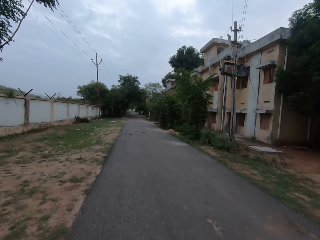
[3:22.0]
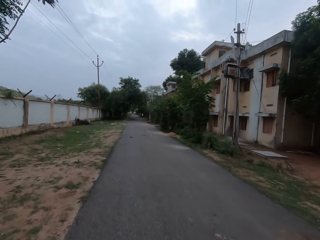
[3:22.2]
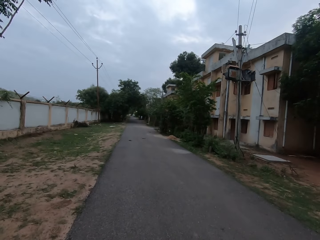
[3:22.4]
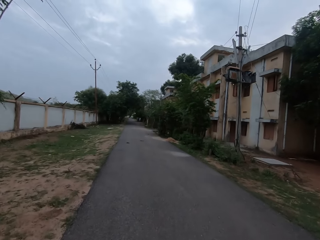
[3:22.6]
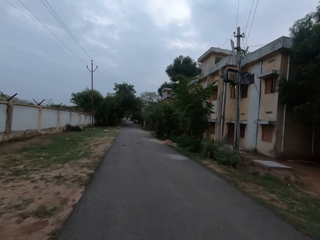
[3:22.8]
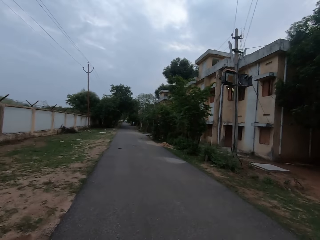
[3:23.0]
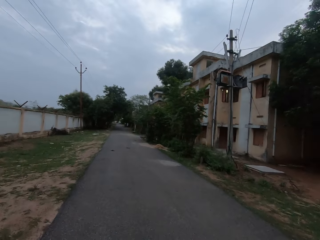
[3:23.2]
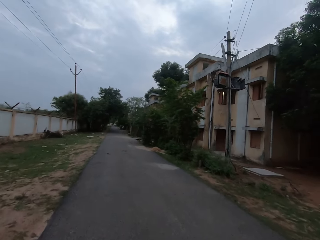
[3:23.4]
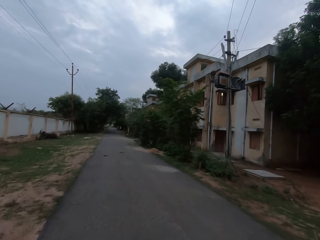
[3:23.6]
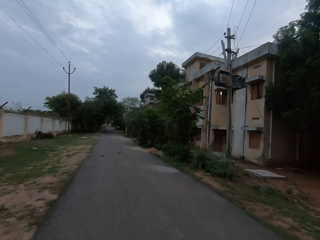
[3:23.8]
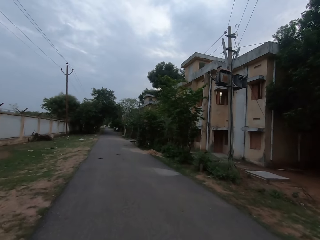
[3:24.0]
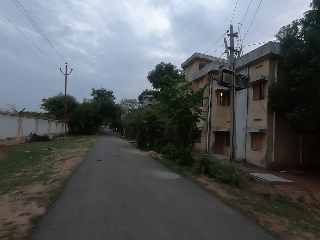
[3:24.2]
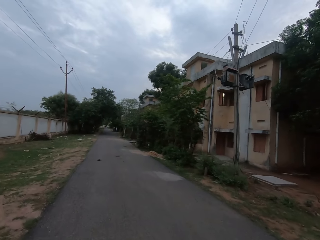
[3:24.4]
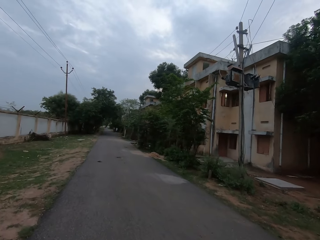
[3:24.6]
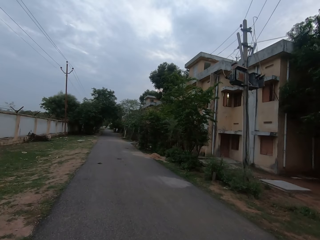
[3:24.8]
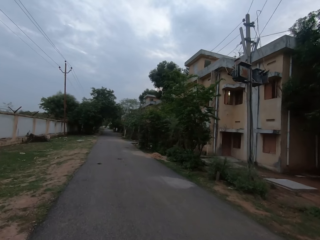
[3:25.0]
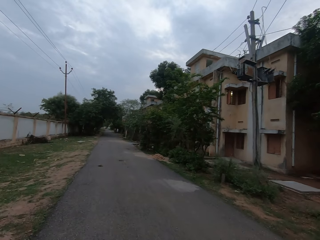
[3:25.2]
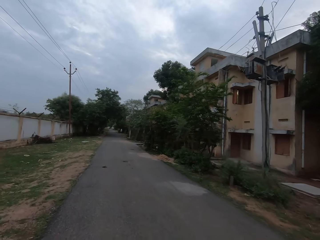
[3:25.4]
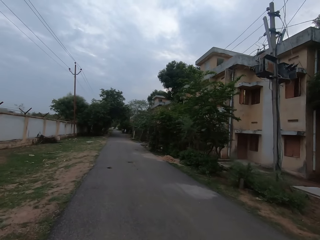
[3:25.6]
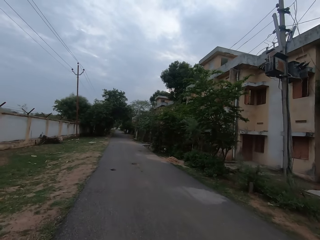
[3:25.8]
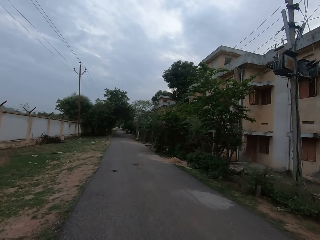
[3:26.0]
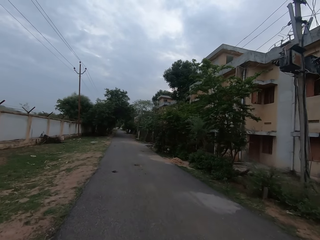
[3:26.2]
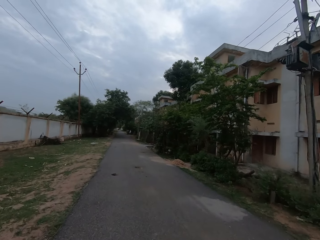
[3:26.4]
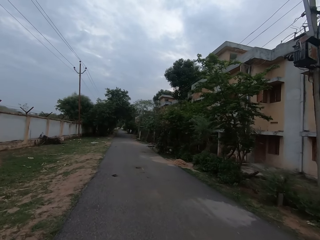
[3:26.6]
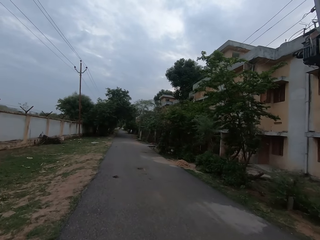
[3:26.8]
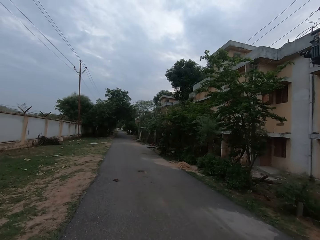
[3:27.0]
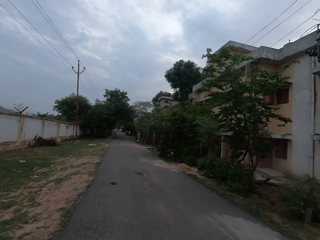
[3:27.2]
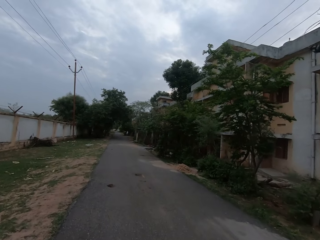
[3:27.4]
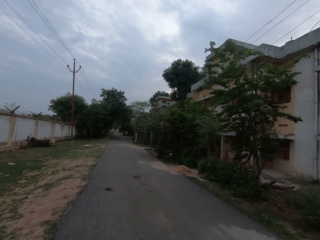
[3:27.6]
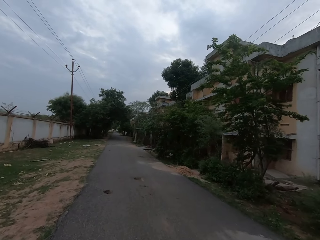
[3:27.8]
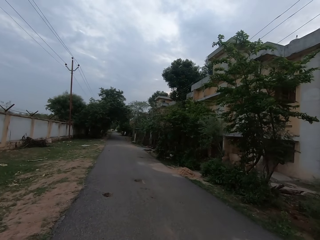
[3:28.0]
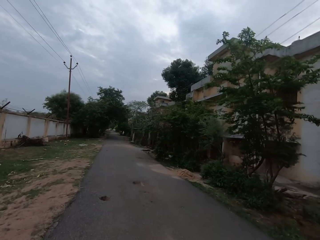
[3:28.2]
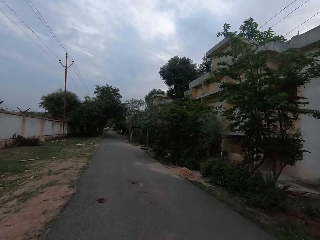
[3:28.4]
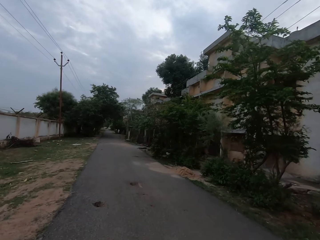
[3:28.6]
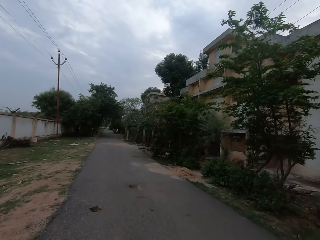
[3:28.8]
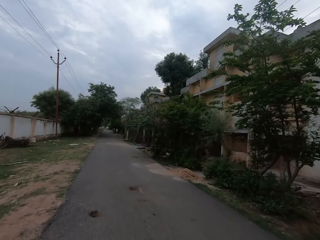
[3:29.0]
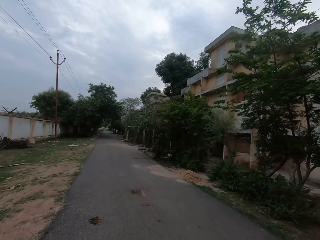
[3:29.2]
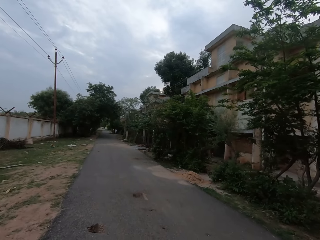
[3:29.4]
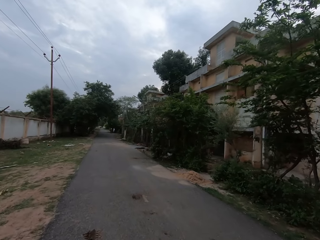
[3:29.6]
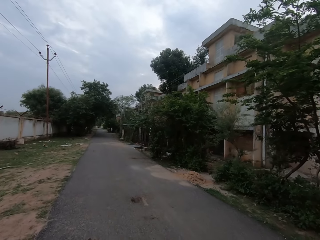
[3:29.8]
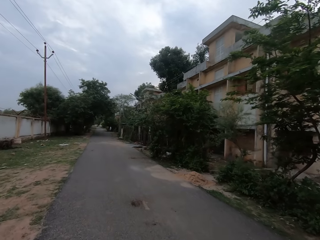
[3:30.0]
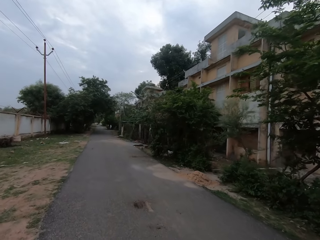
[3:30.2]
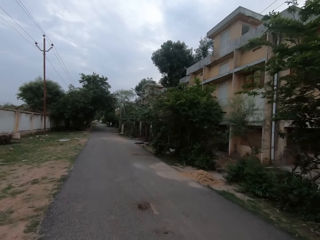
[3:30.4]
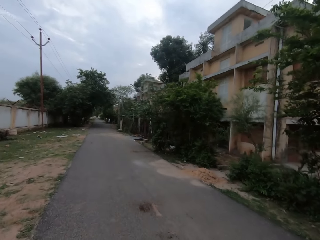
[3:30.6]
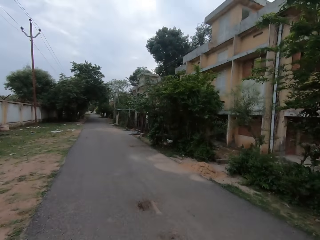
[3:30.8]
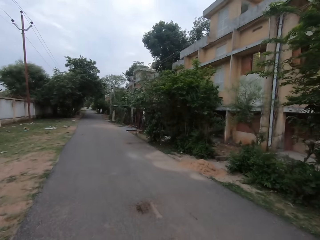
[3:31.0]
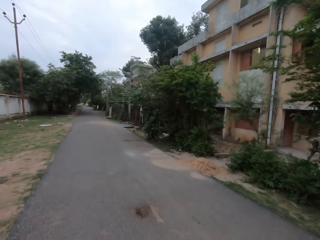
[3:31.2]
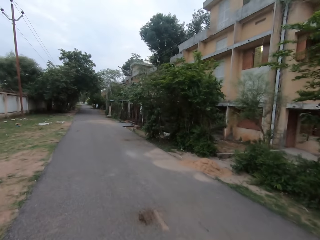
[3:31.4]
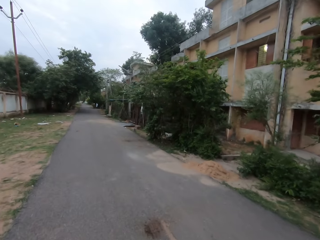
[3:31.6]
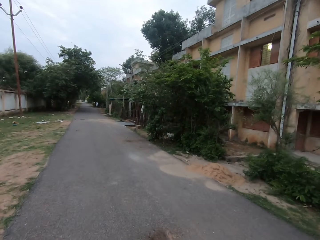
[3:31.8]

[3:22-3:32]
The camera wearer converses with the woman.

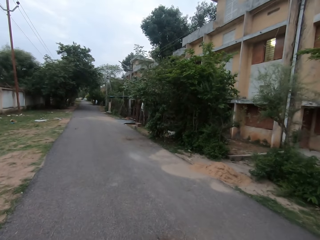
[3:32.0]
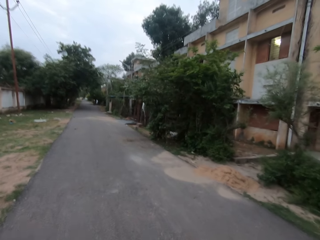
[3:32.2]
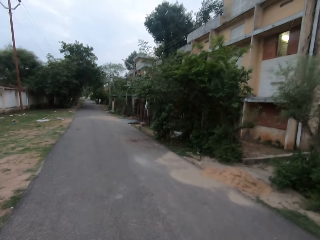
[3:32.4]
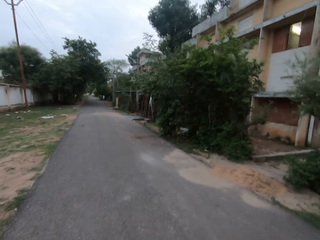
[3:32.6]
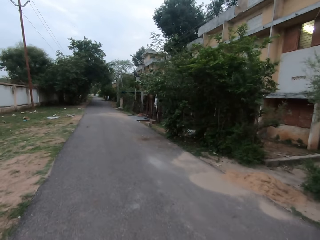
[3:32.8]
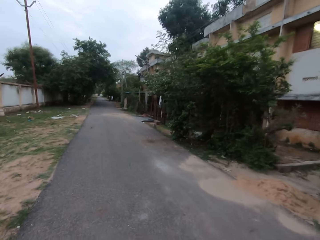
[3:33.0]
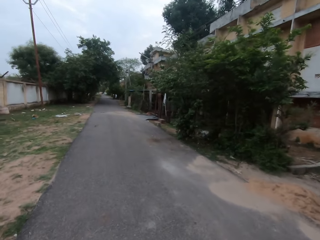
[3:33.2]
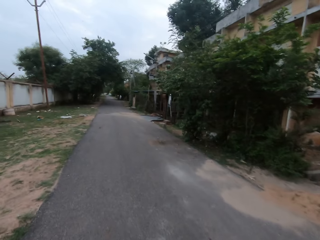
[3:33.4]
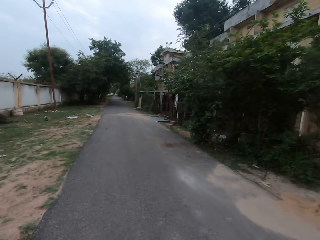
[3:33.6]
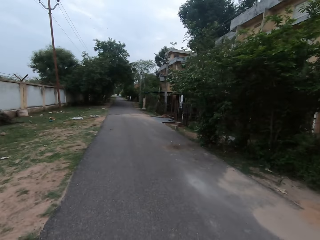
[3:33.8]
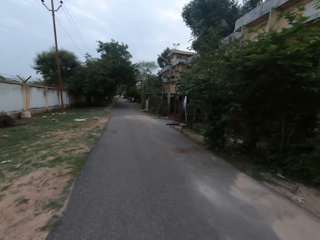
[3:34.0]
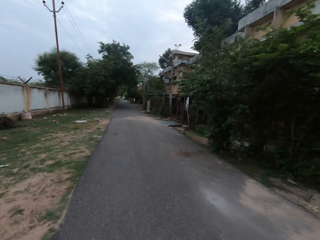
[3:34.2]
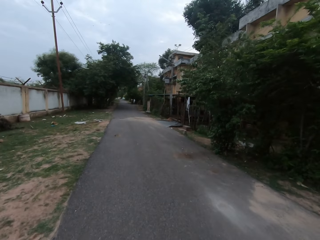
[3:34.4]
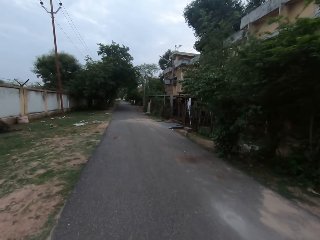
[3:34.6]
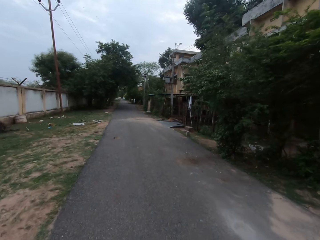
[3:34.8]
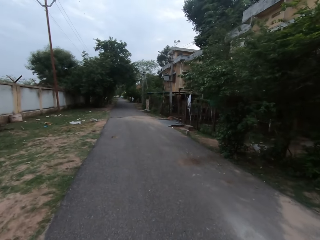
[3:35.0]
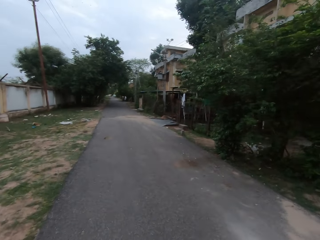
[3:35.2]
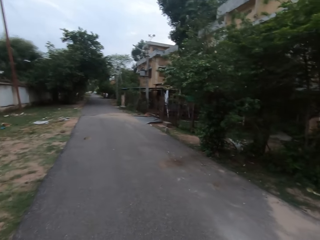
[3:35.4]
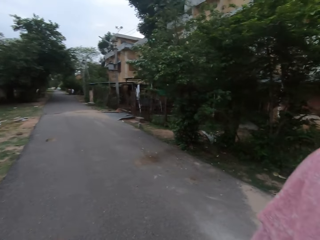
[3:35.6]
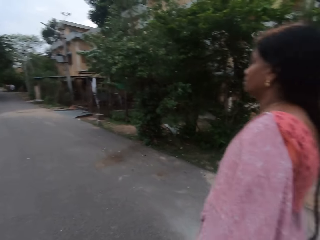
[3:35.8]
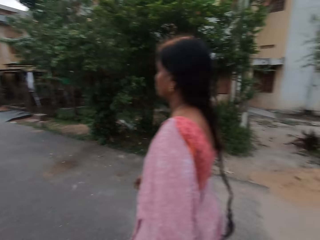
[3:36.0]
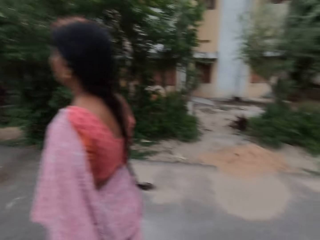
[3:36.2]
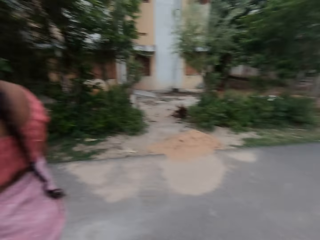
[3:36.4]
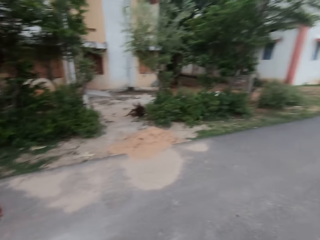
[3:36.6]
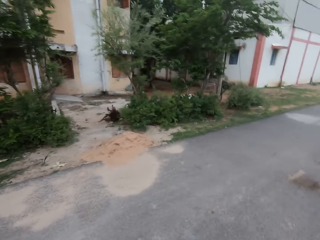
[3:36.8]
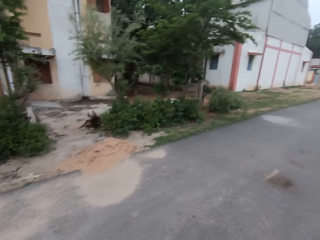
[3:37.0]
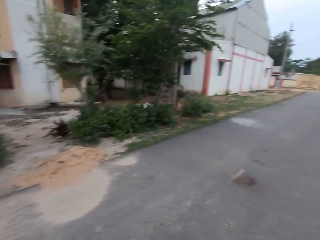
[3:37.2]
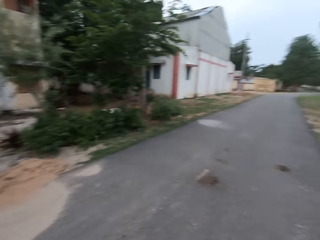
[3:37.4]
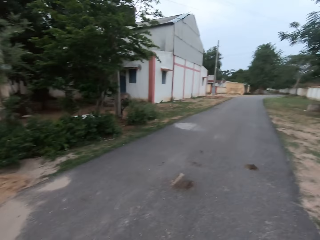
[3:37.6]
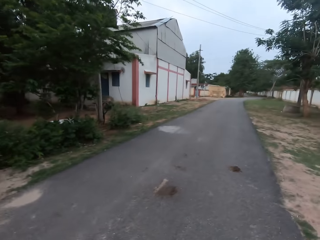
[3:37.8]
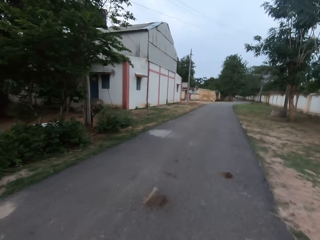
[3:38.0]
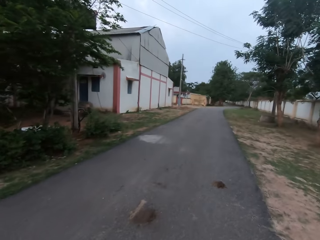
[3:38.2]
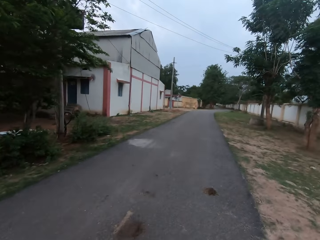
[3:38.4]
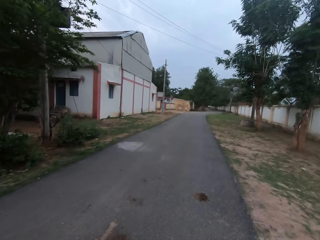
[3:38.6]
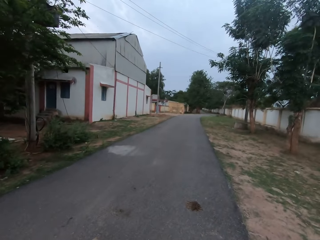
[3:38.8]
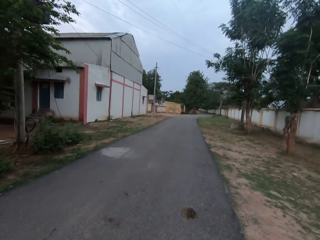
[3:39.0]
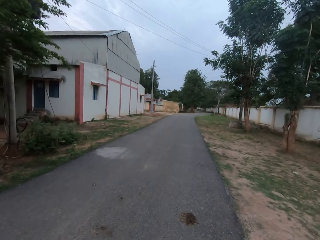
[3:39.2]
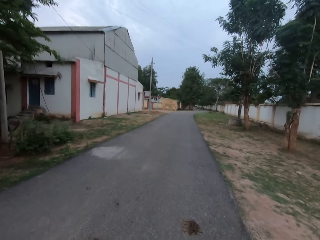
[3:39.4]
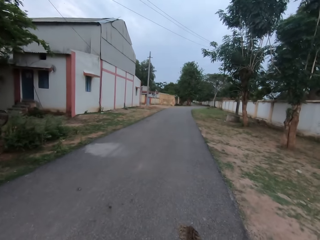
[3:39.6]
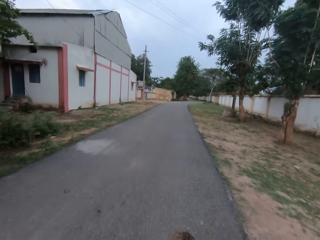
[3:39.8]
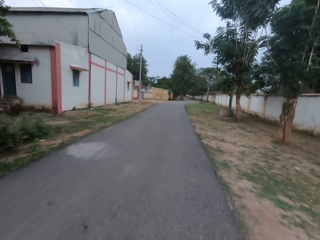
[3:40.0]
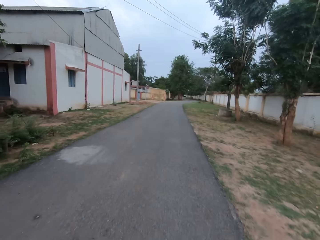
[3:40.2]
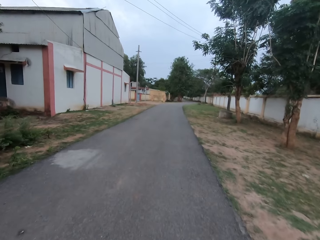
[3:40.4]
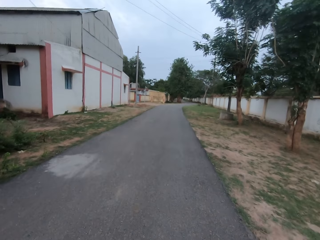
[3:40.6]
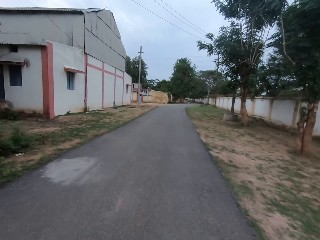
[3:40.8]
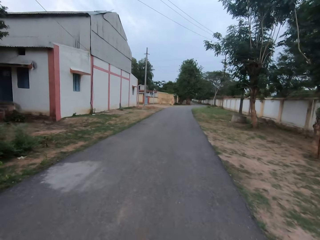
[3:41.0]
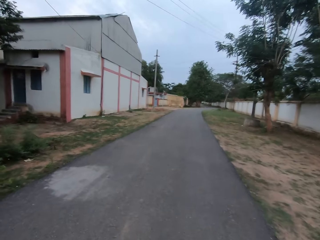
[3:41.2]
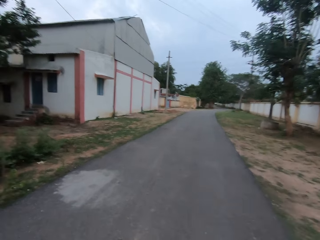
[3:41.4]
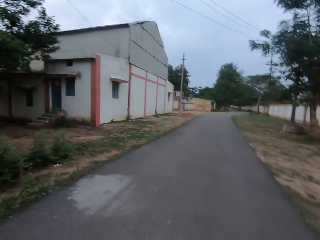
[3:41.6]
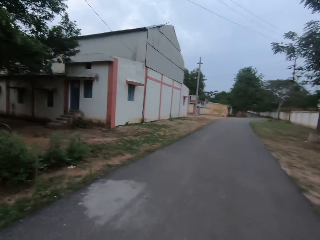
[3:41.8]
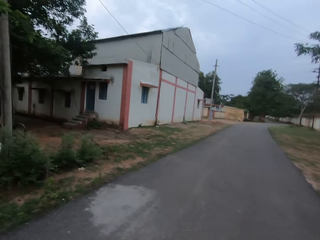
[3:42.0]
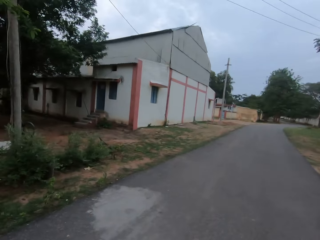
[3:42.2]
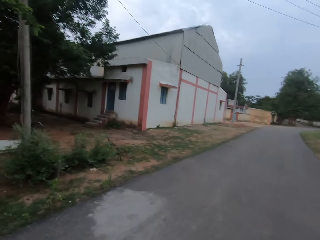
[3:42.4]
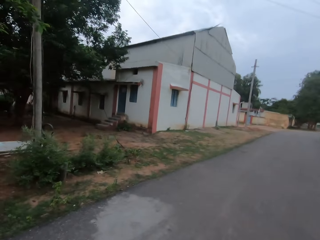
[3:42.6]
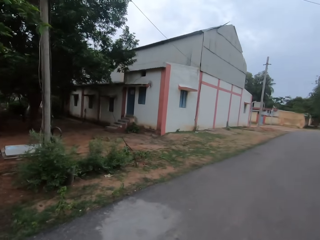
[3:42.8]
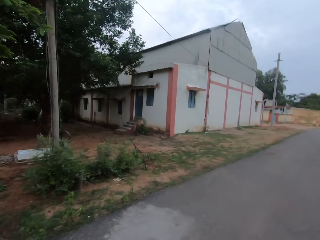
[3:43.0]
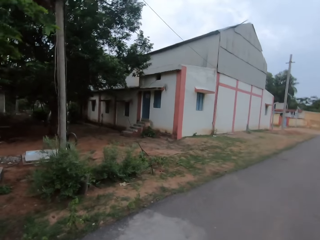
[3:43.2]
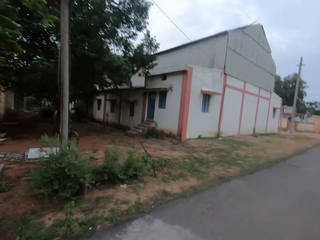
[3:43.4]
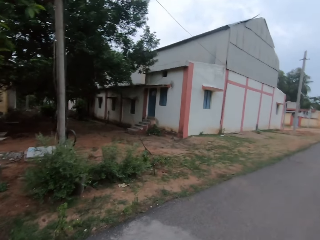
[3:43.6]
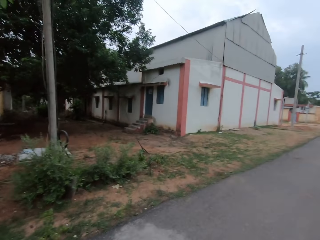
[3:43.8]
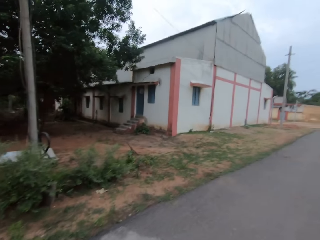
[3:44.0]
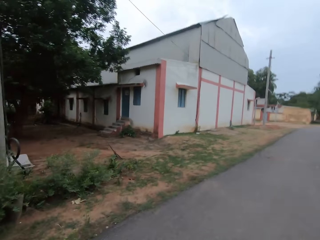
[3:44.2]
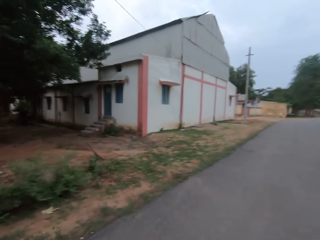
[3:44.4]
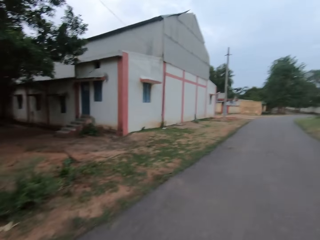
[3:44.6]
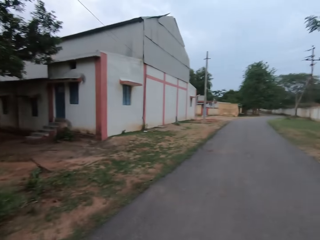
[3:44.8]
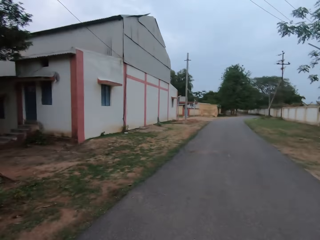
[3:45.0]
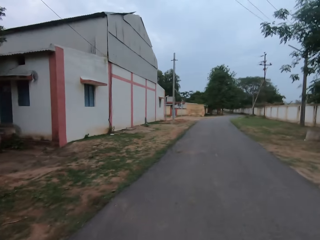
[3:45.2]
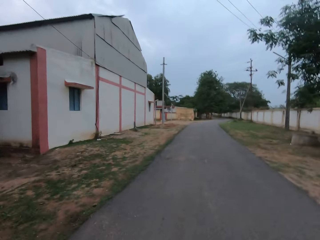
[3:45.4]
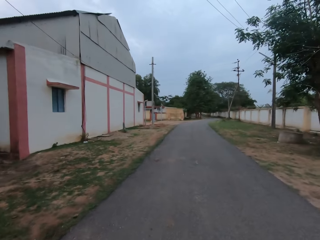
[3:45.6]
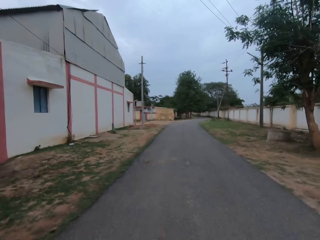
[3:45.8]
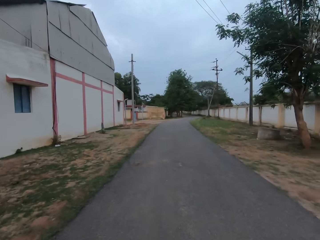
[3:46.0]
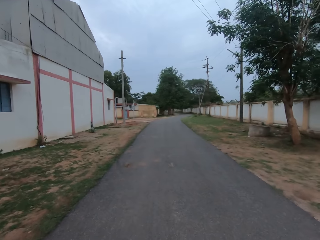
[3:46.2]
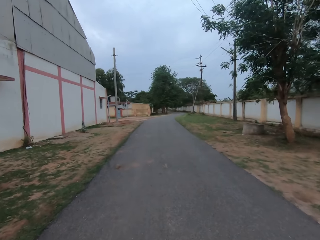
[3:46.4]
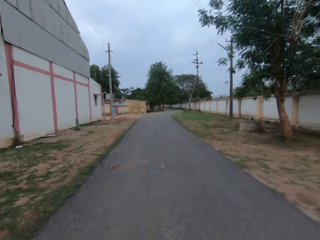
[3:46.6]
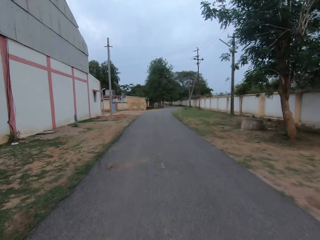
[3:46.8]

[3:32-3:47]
The camera wearer walks along the road with the woman. They look around the road. They converse with the woman. They walk along the road with the woman.
